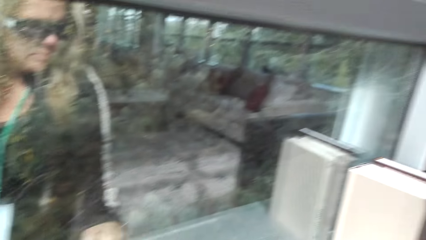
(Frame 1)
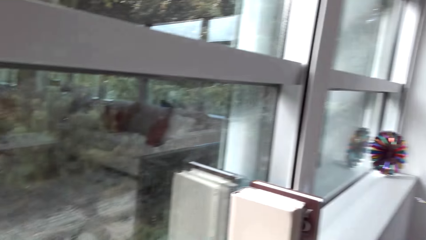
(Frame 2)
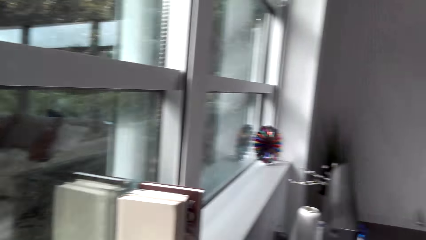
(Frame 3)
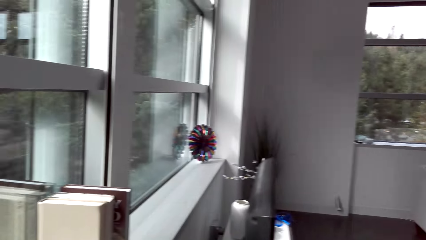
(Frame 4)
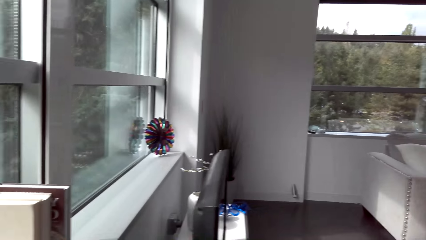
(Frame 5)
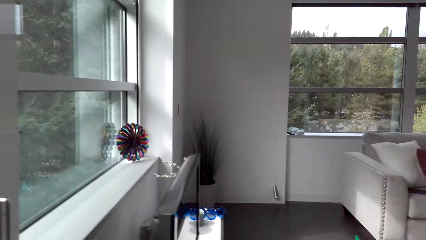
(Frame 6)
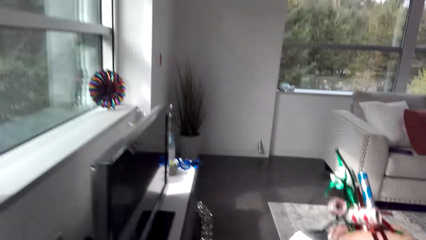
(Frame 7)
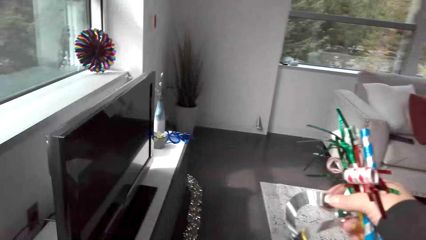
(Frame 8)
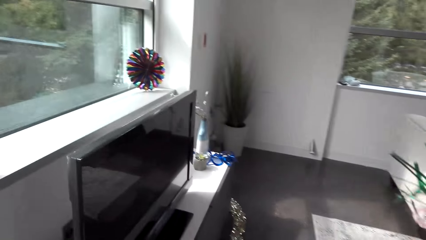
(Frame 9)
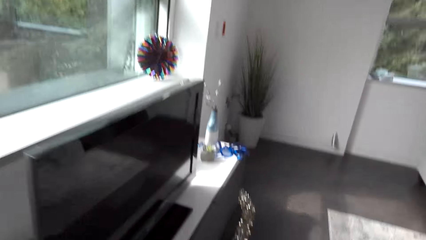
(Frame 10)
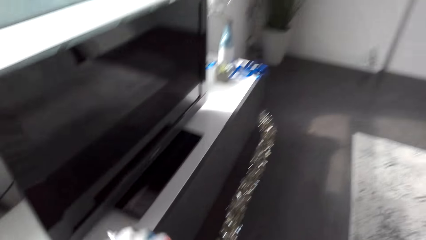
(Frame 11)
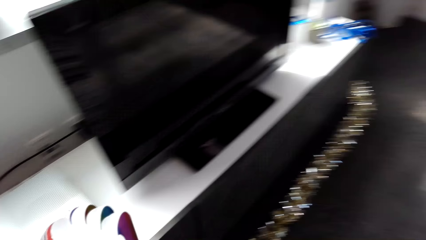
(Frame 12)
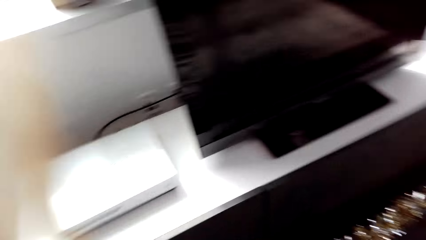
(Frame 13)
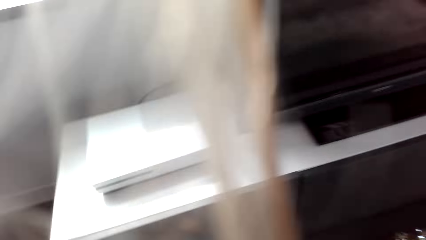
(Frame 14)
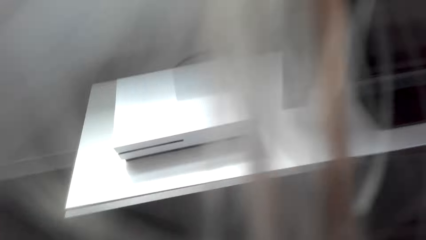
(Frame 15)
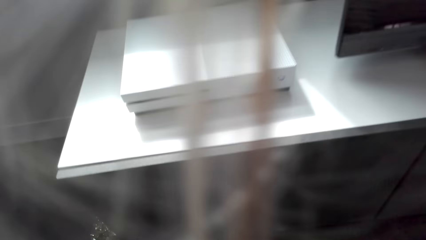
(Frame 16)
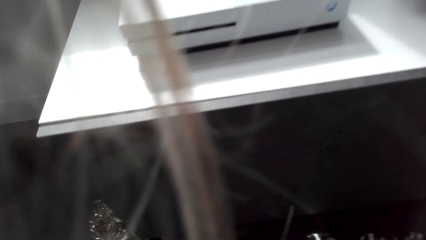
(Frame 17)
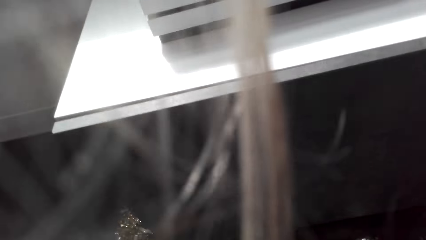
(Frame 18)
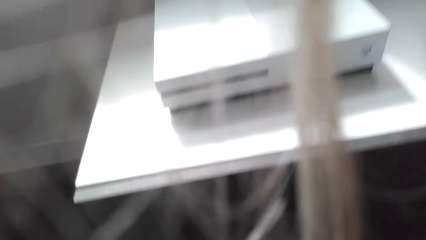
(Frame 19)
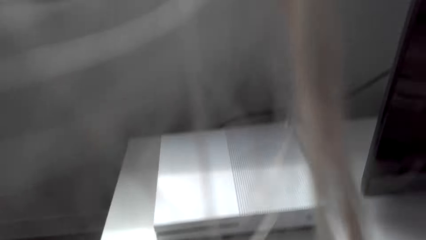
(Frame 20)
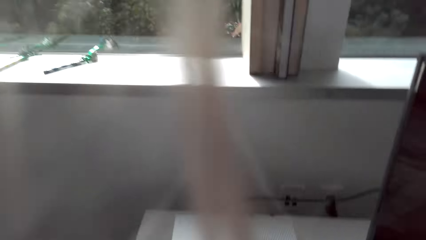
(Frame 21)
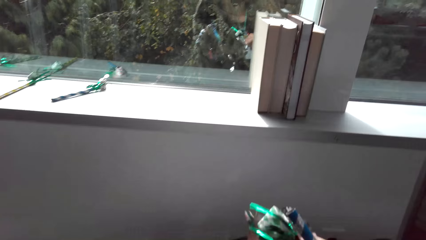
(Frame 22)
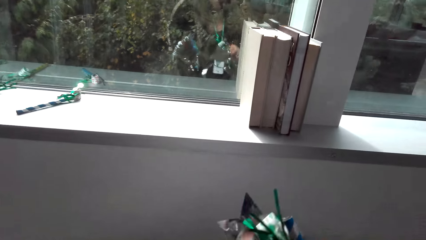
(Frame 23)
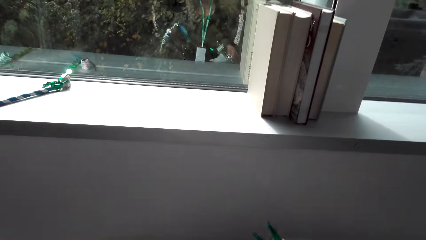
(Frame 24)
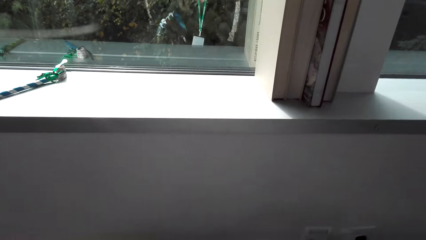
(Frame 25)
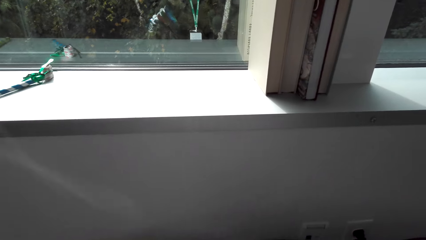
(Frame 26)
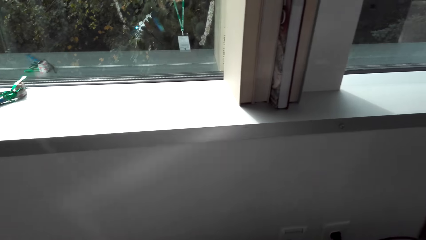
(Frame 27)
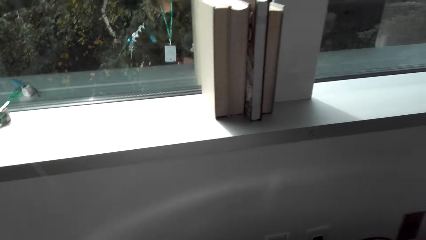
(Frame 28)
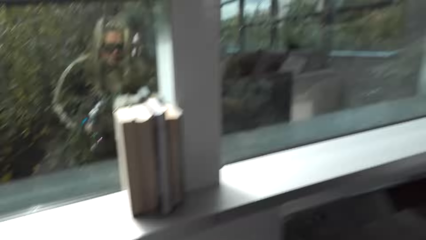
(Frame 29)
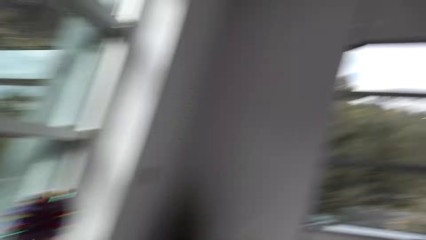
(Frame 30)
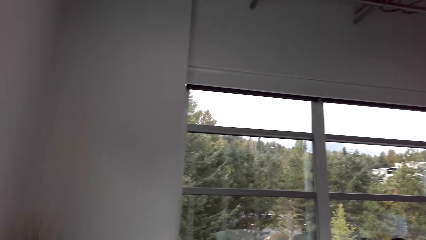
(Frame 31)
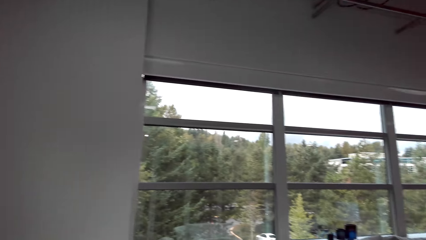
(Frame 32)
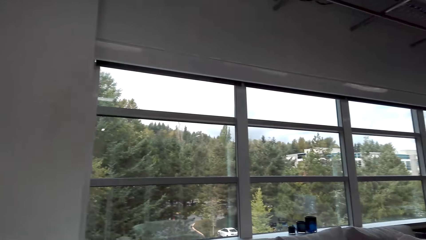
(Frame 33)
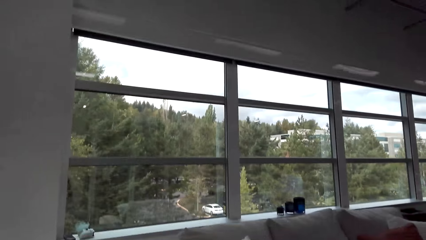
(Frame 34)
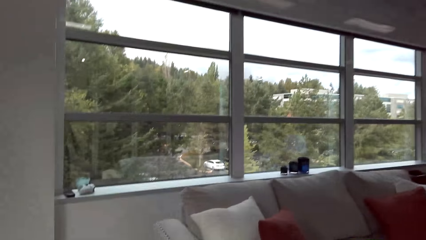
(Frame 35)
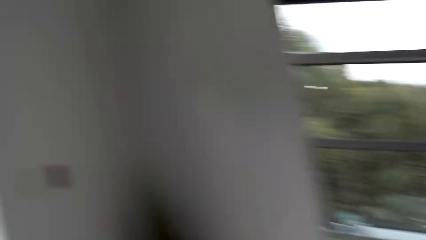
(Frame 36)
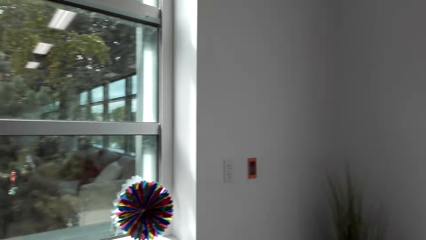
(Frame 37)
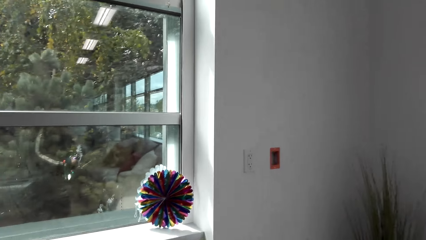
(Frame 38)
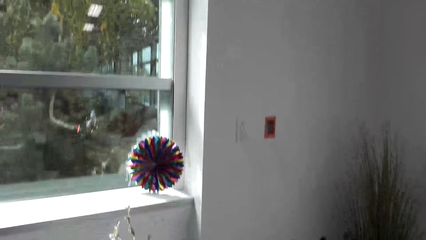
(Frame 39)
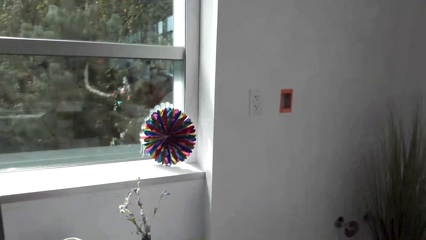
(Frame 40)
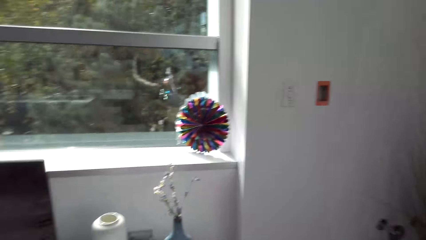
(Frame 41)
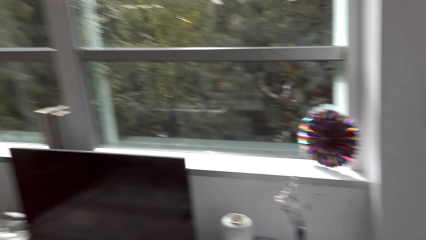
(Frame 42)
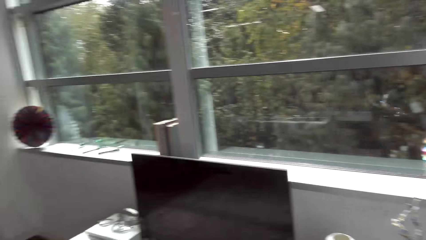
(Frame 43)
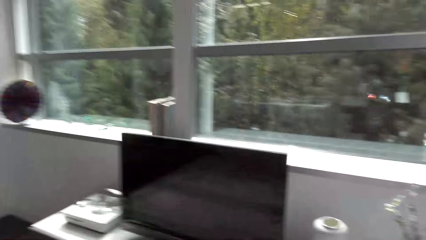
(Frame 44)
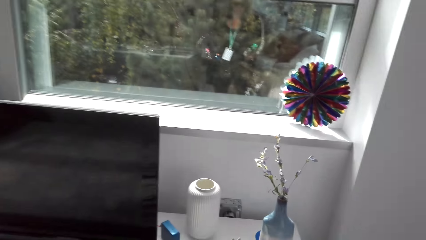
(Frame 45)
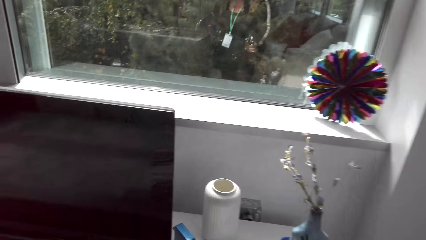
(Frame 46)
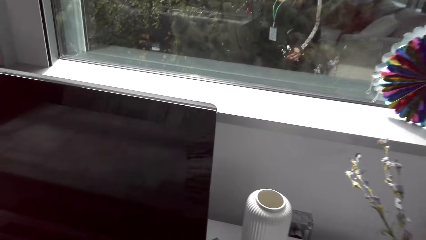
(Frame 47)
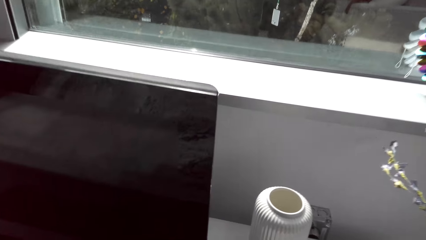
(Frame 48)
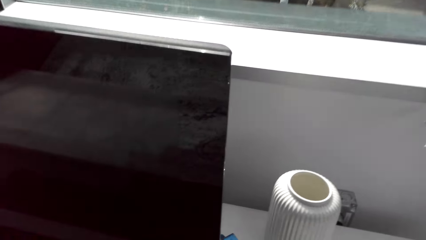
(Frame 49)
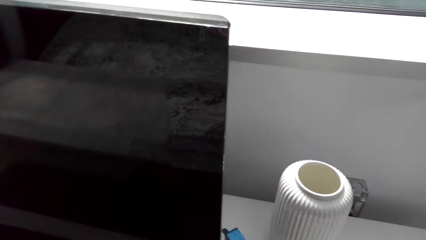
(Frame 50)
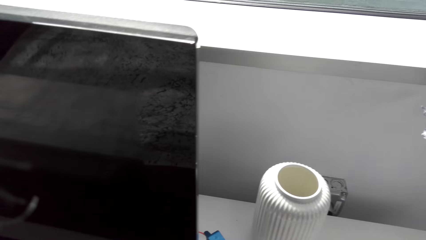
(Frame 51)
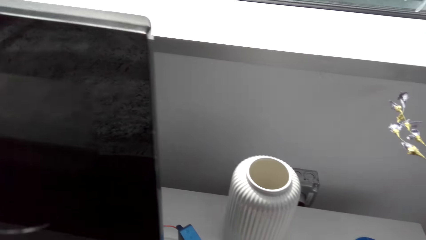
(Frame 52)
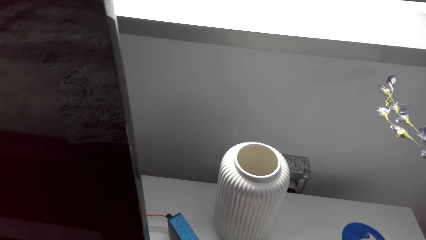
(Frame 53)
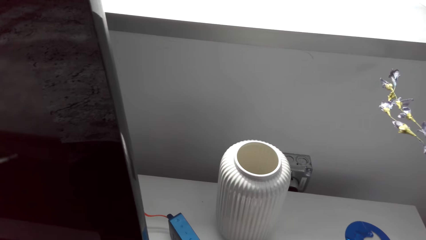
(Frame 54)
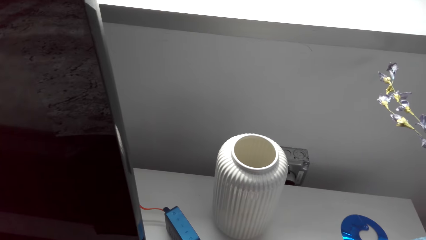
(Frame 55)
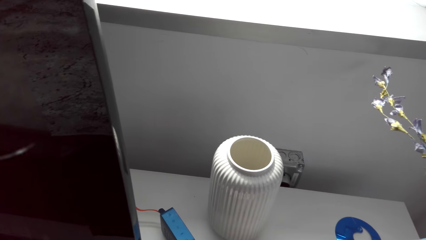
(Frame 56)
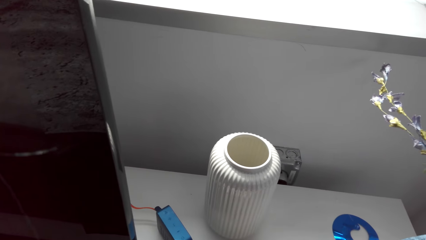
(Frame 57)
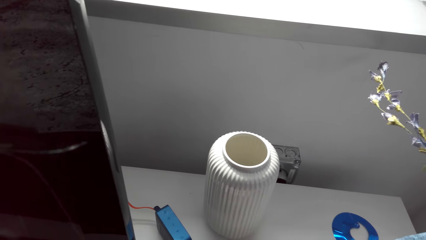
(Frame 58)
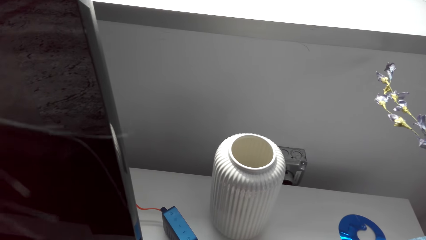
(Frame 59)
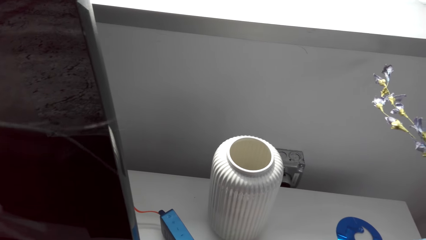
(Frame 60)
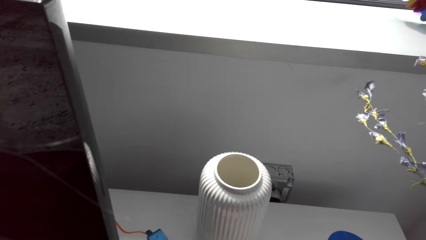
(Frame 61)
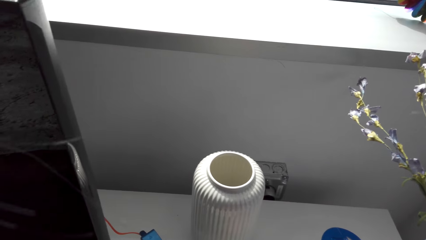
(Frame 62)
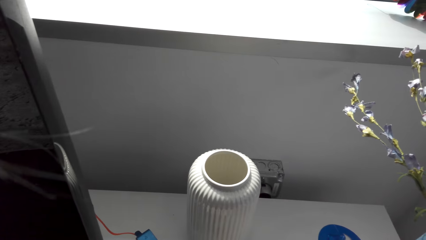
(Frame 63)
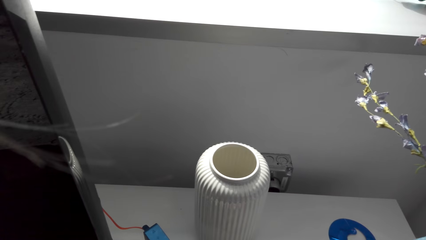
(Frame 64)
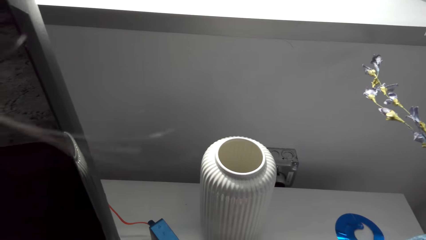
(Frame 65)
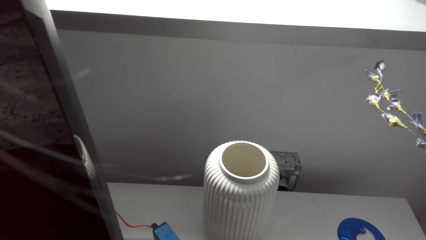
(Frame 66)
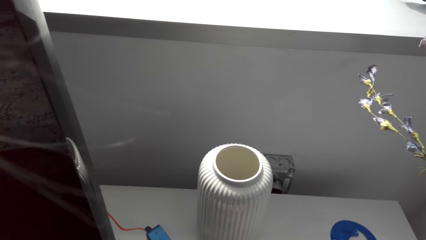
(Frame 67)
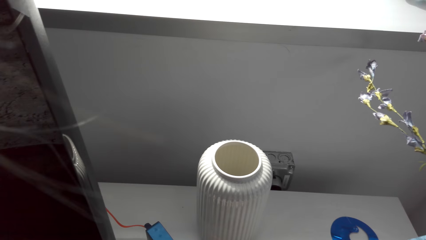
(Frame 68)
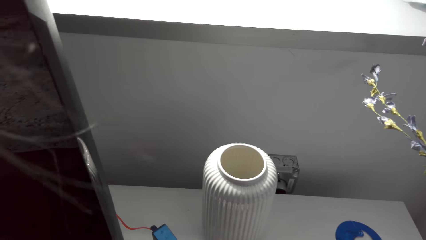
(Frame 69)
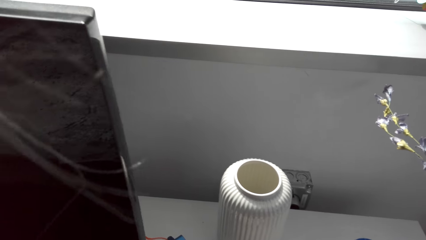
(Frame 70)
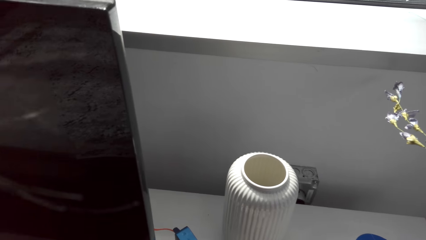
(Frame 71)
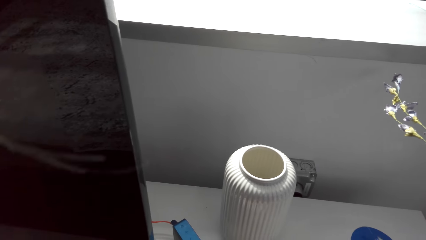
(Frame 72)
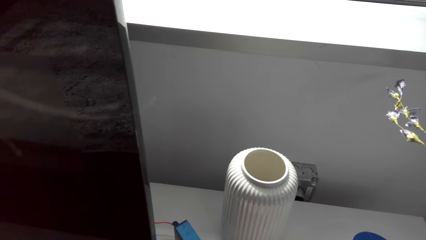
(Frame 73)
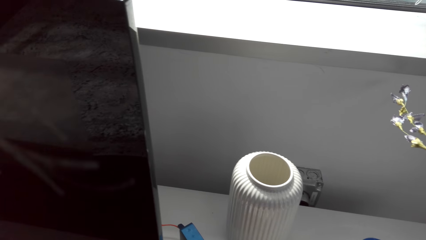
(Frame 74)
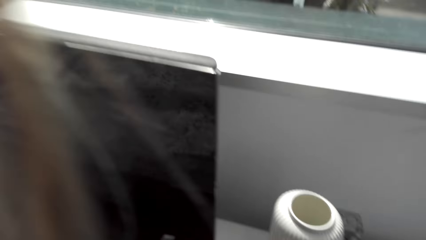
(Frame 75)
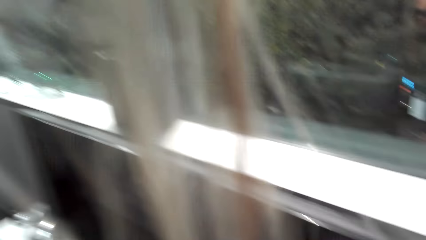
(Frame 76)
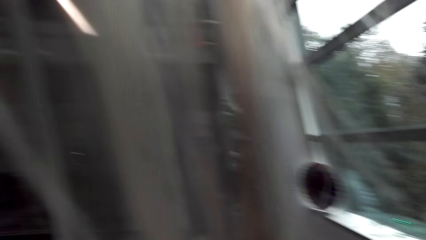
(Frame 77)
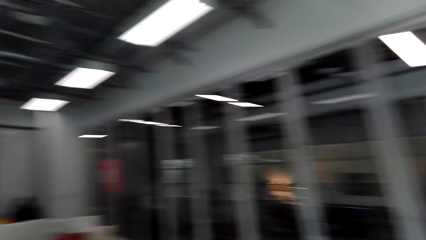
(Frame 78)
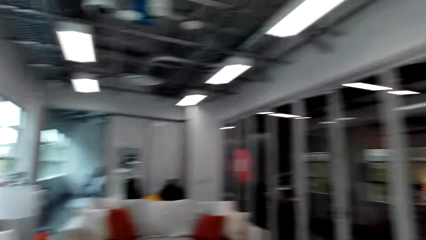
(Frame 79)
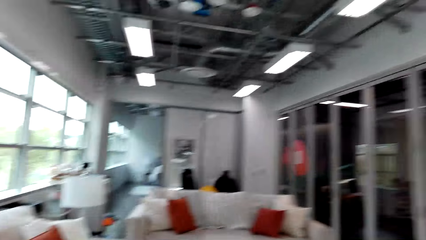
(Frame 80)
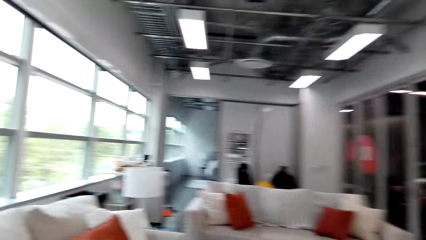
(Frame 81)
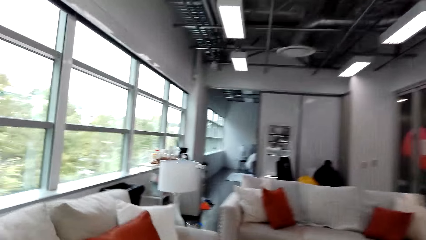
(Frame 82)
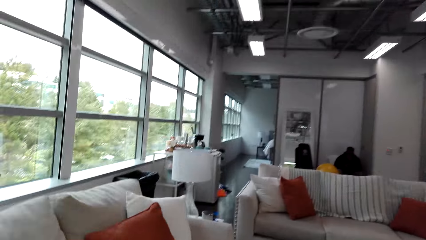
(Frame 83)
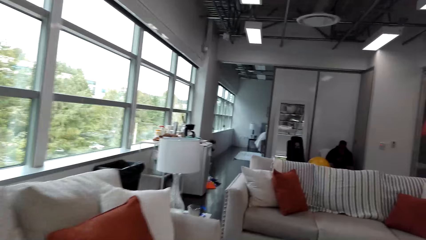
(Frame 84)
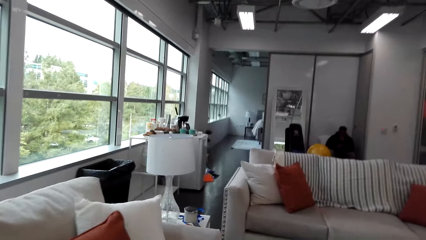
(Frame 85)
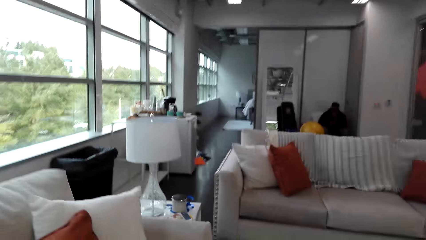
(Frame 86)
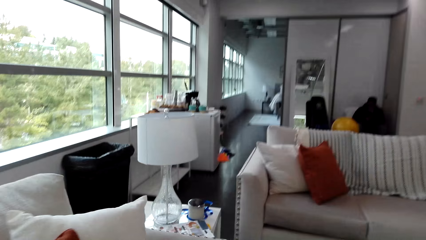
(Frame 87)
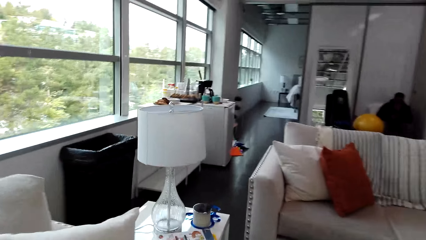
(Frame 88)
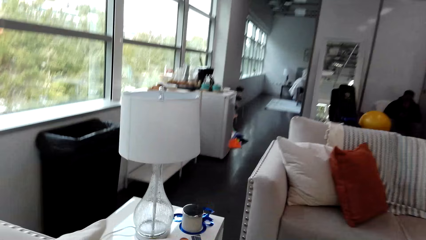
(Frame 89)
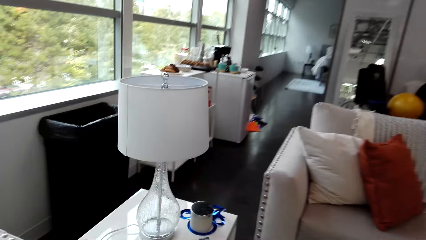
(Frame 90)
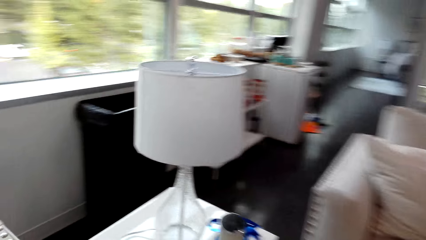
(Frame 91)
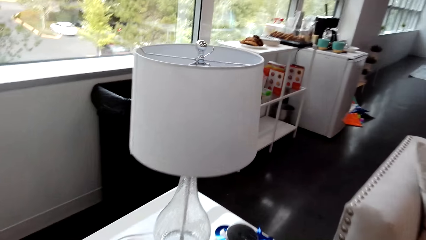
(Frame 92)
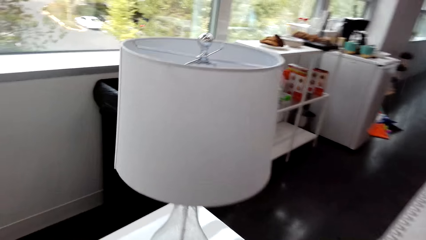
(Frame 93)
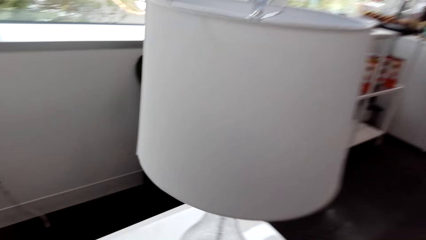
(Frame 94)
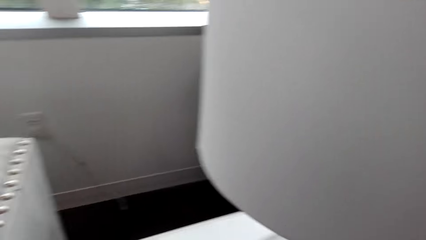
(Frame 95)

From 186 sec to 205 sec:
The camera wearer walks. They walk toward a lamp.
